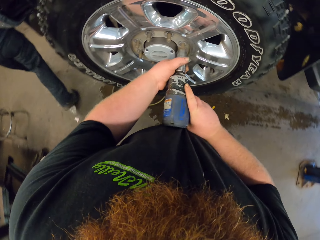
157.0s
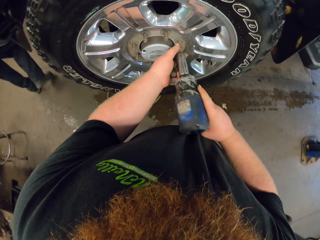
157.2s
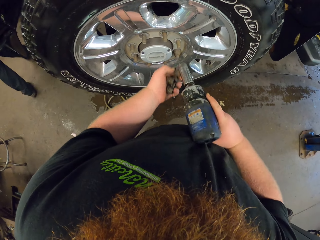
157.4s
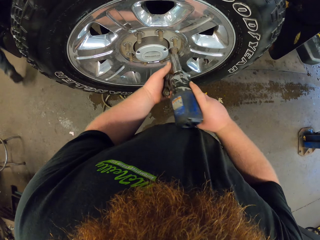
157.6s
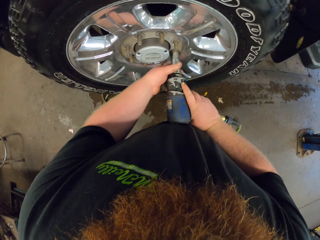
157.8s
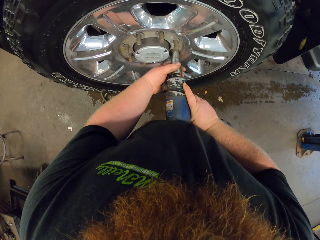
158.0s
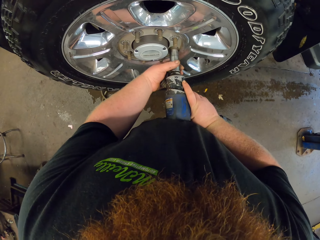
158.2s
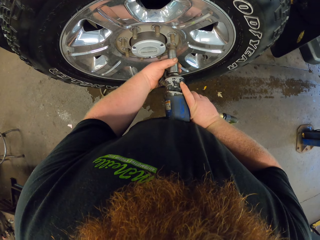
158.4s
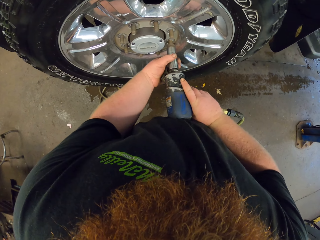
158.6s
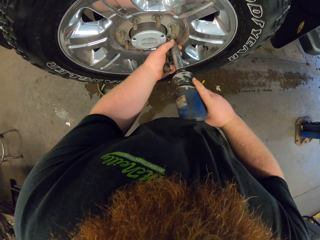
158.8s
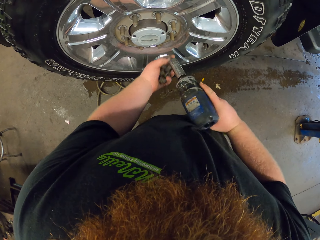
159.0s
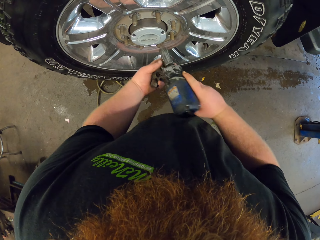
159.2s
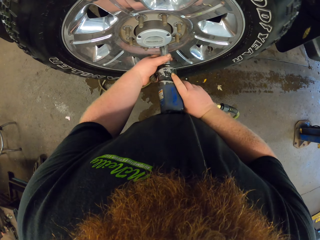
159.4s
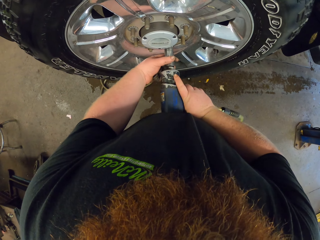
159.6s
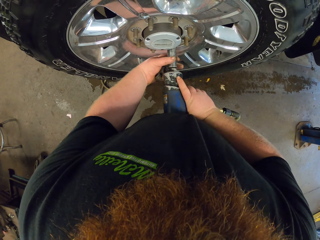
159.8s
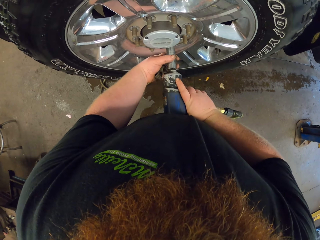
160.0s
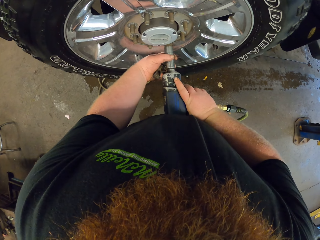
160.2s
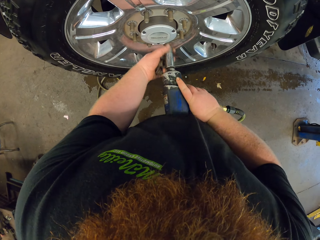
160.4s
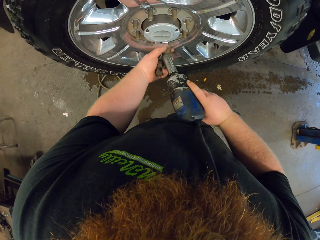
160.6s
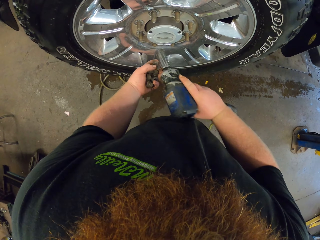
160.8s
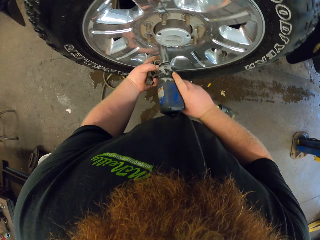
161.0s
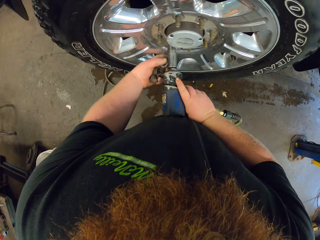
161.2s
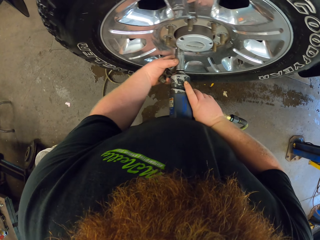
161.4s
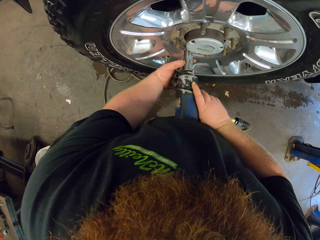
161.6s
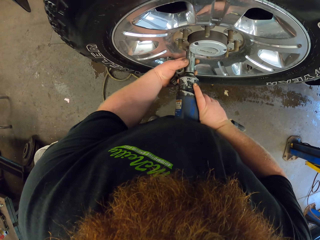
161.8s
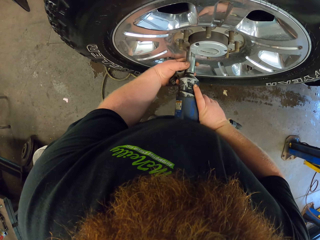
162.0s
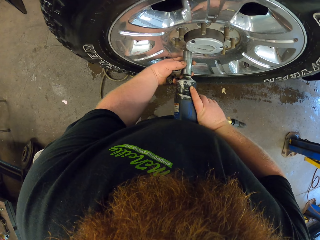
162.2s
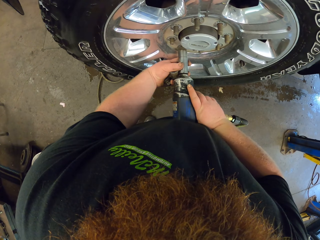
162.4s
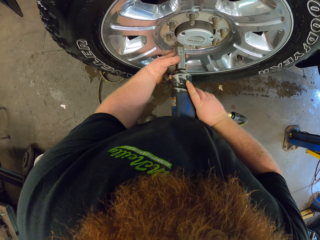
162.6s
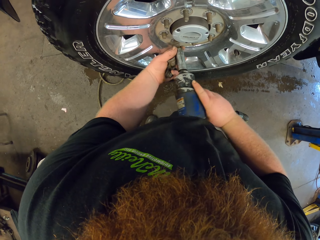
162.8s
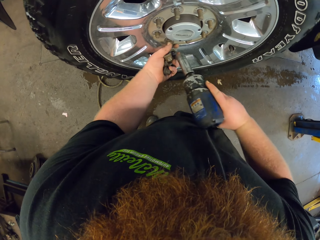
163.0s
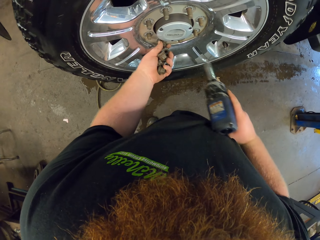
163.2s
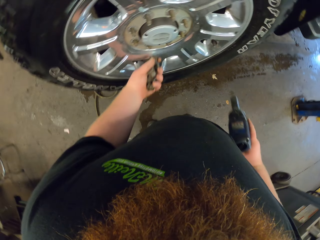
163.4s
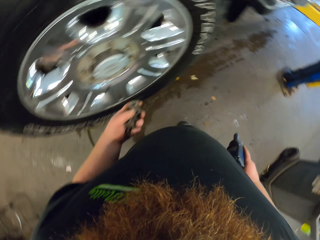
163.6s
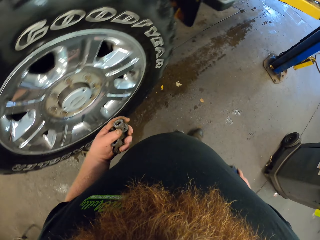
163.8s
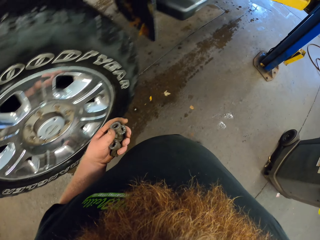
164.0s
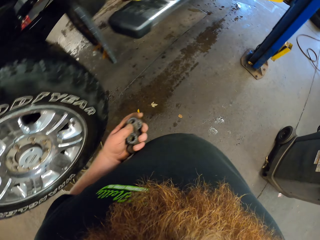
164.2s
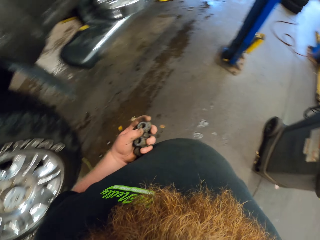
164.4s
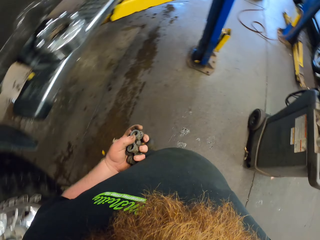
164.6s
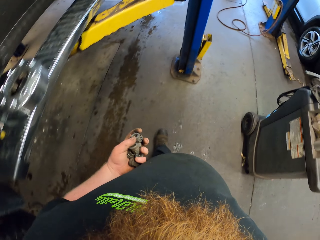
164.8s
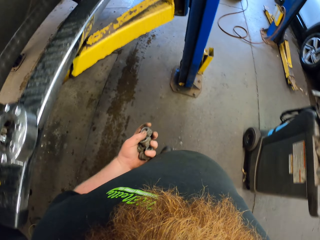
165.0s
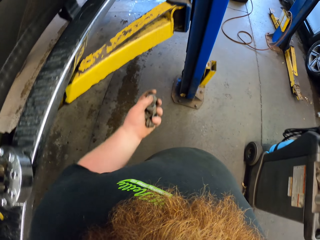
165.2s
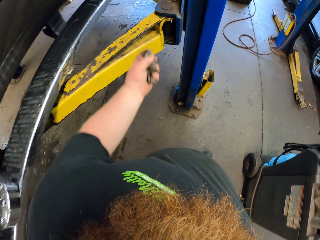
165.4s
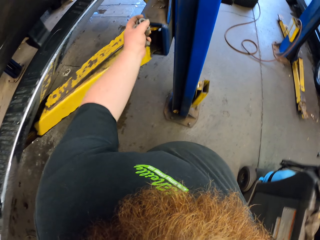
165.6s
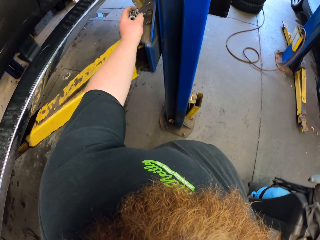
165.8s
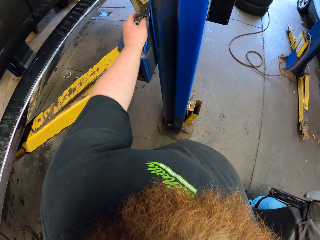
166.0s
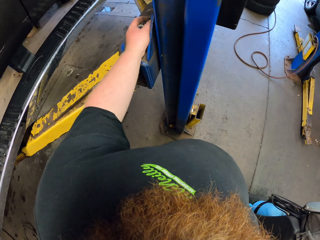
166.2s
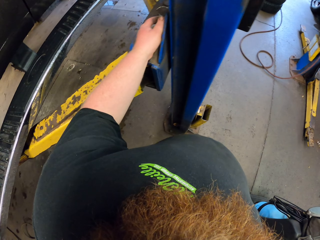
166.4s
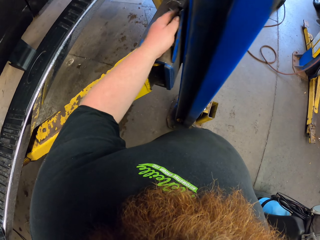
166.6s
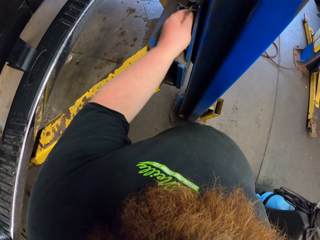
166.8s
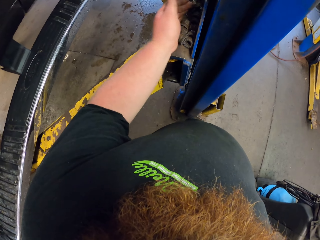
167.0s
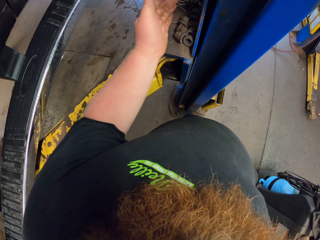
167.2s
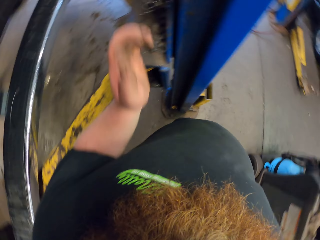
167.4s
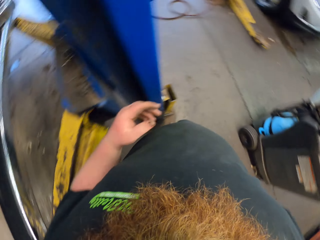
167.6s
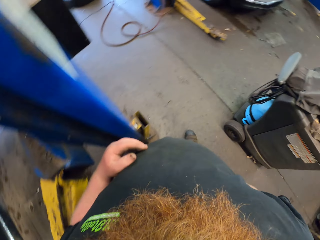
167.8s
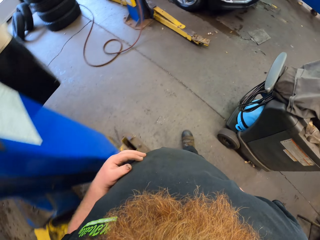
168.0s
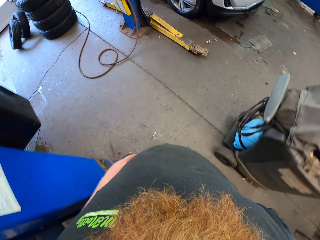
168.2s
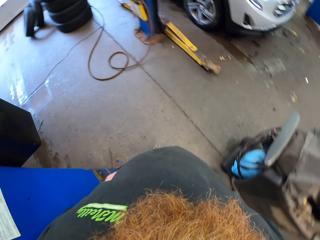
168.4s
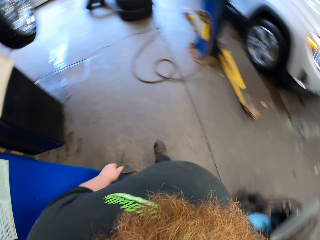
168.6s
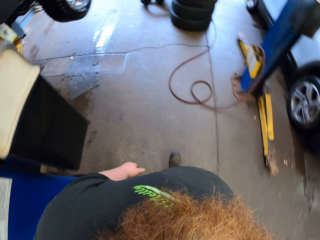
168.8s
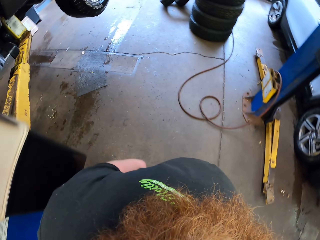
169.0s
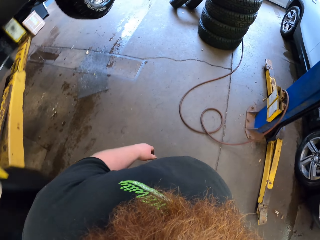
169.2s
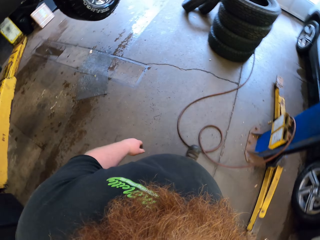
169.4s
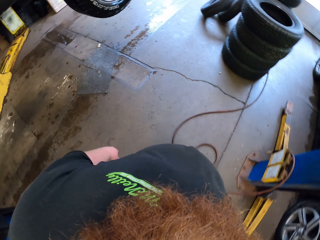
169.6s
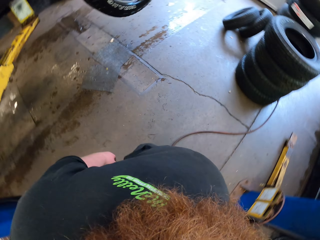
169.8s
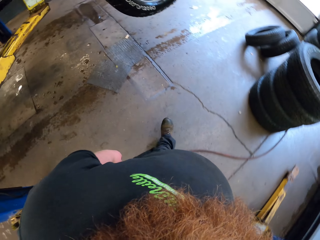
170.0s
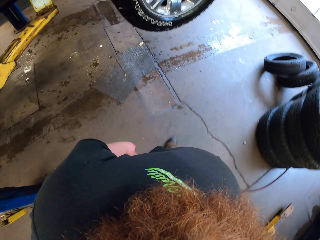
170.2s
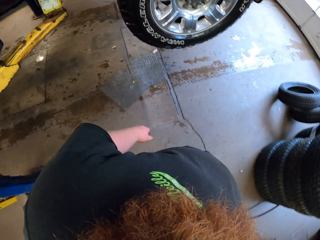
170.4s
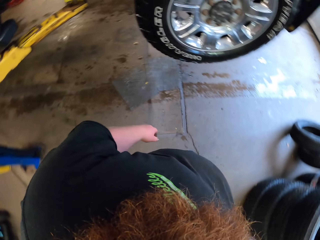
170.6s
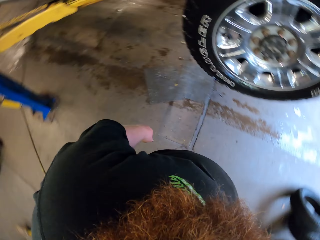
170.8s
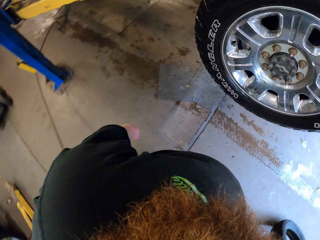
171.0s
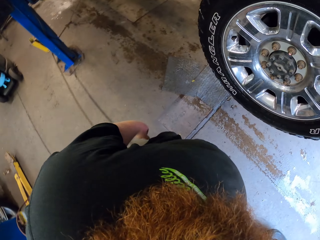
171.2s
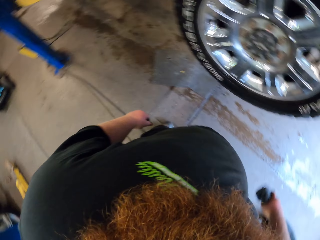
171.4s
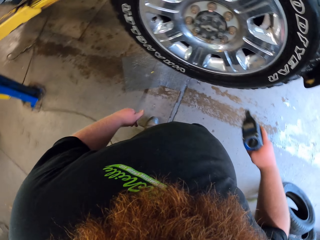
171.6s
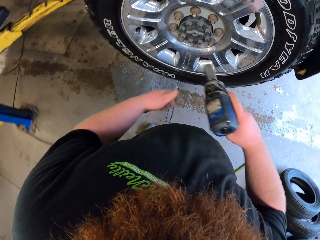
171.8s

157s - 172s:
The camera wearer carries nuts in the hands in the garage. They put the nuts on the crane. They walk around the garage.

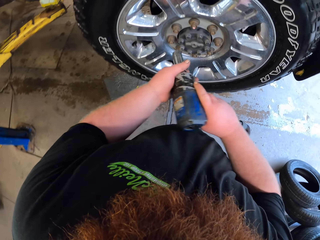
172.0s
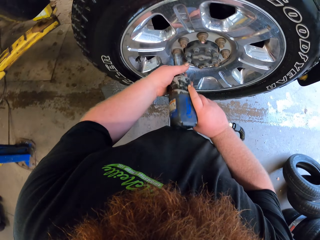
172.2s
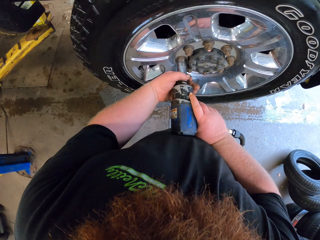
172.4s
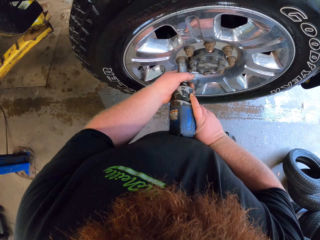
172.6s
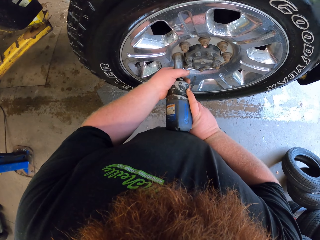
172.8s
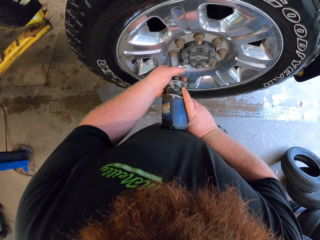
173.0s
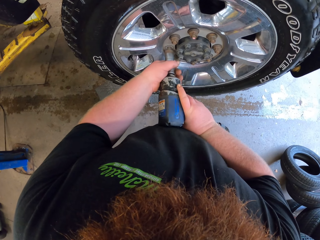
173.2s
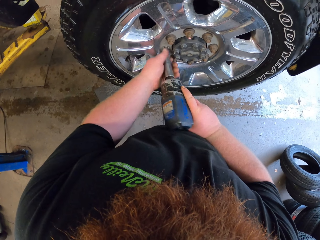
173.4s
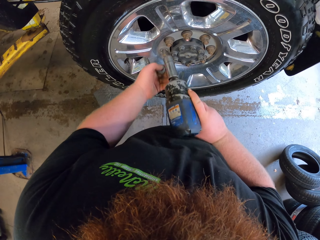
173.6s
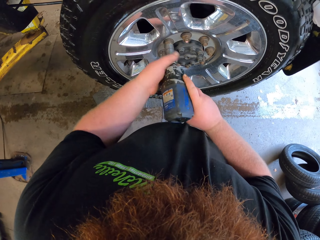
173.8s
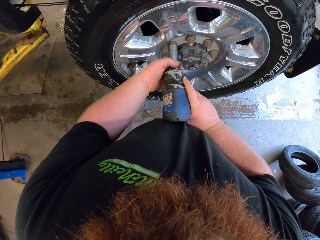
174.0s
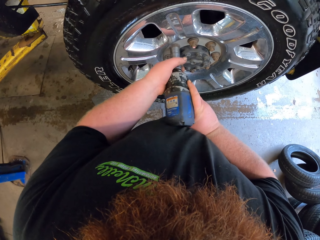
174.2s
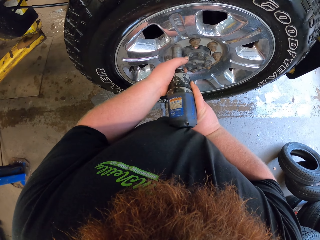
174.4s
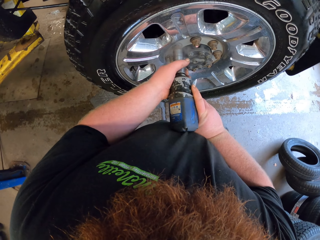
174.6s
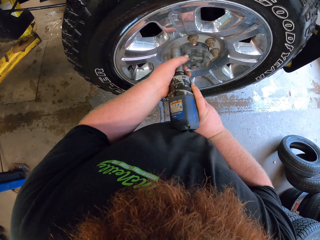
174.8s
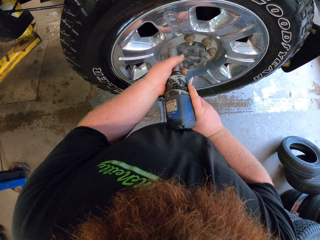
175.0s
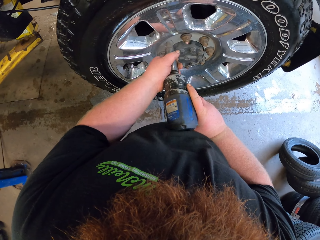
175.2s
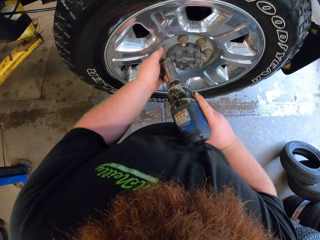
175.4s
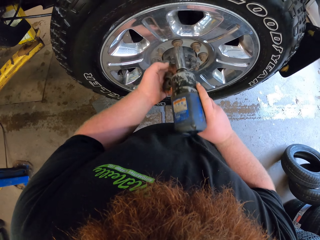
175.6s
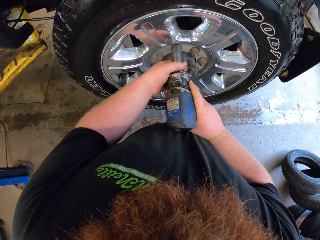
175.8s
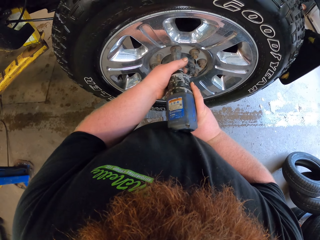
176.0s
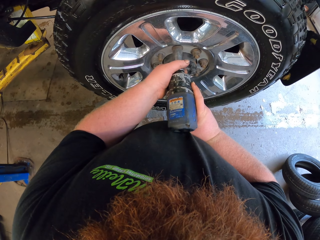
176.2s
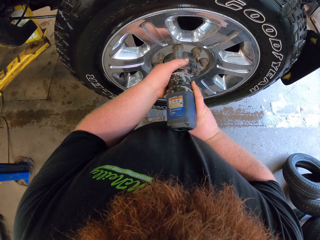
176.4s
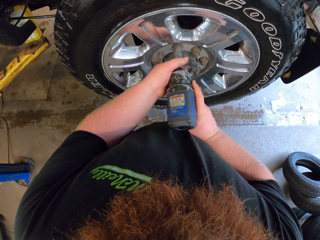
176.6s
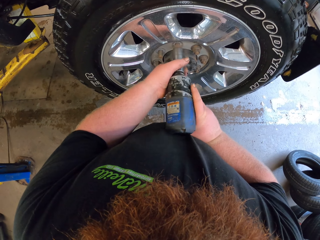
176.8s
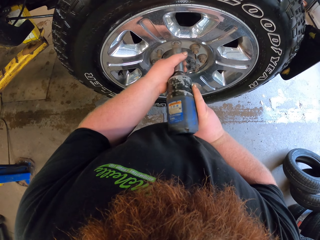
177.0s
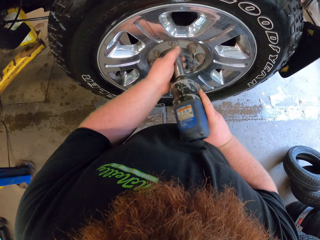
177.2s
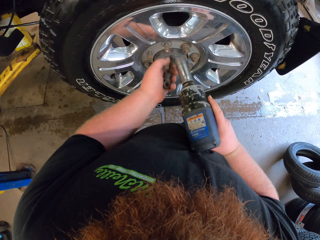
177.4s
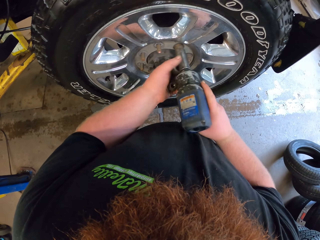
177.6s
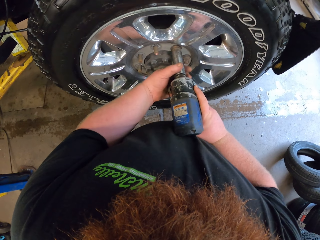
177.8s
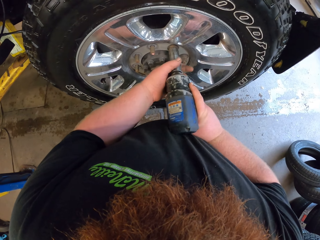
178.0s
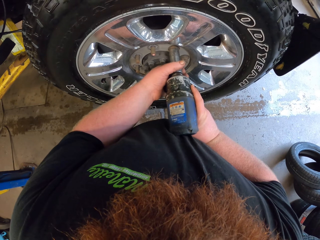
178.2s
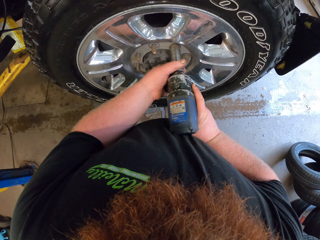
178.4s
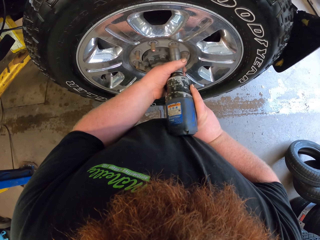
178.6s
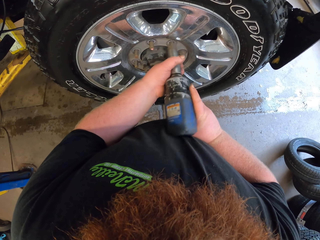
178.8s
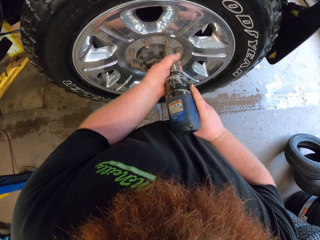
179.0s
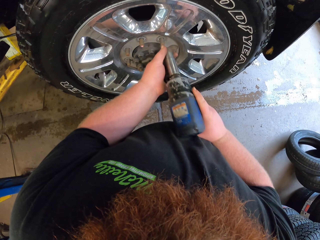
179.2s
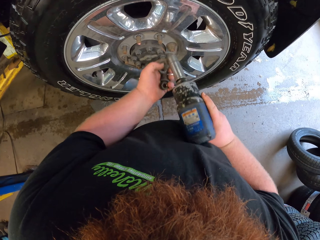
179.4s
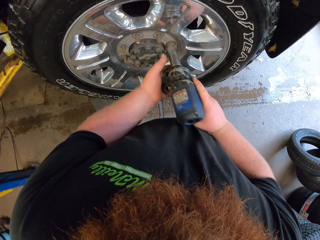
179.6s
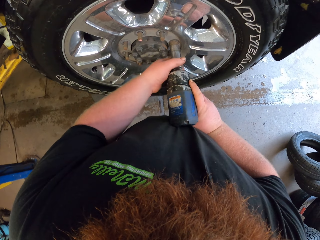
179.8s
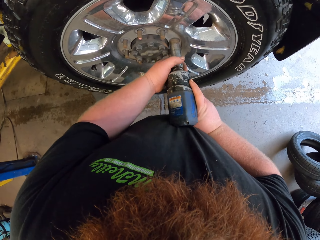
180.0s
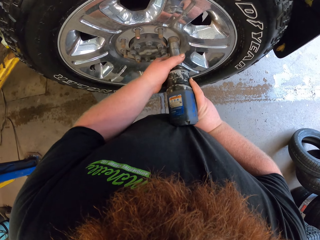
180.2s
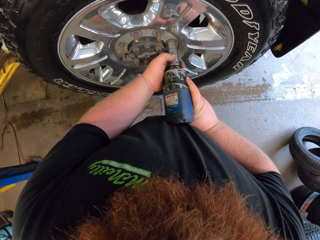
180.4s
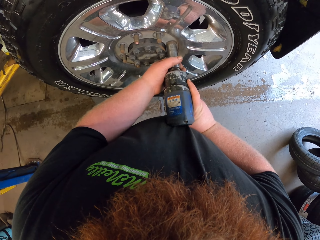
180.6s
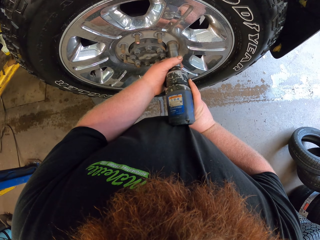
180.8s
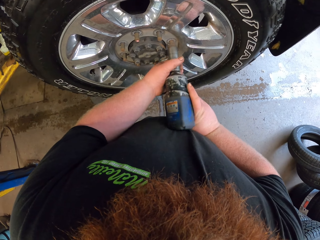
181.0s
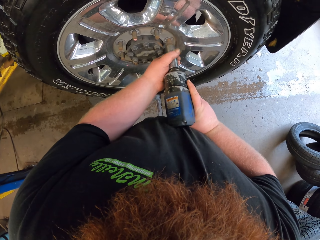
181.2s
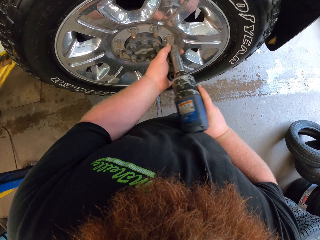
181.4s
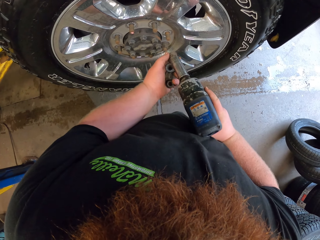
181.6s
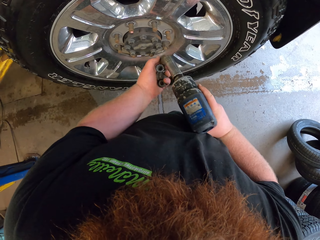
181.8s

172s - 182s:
The camera wearer loosens the wheel nuts. They remove the nuts from the wheel hub with a drill machine.
